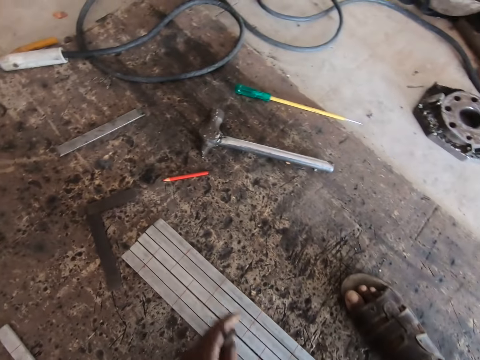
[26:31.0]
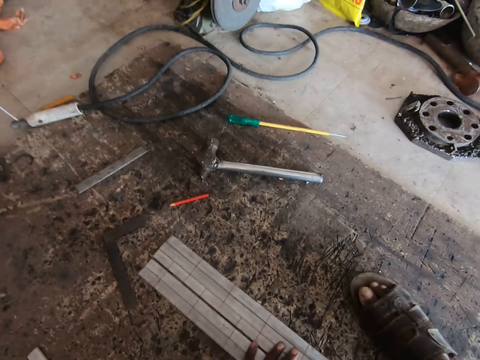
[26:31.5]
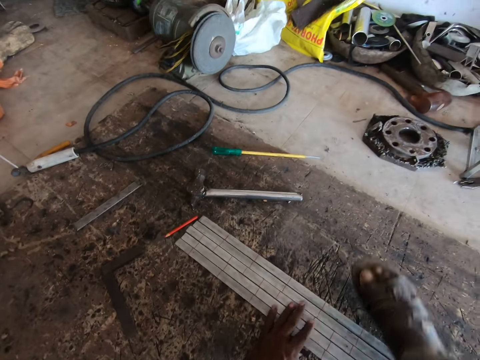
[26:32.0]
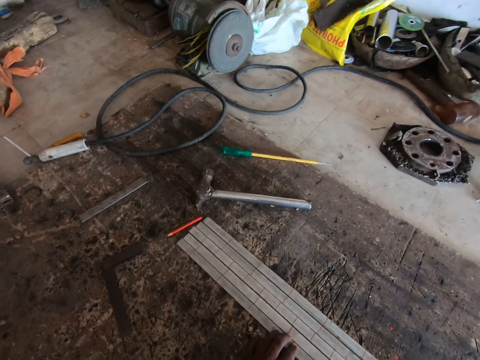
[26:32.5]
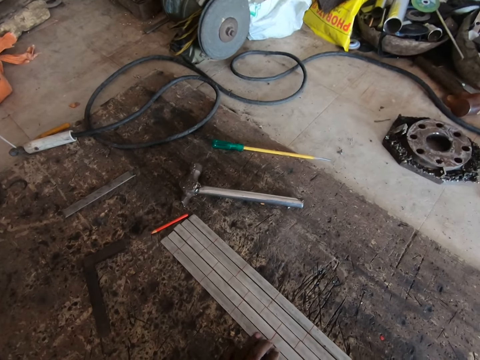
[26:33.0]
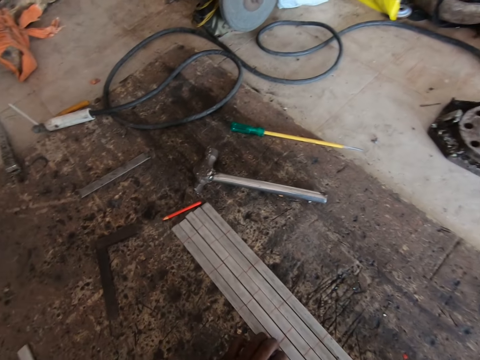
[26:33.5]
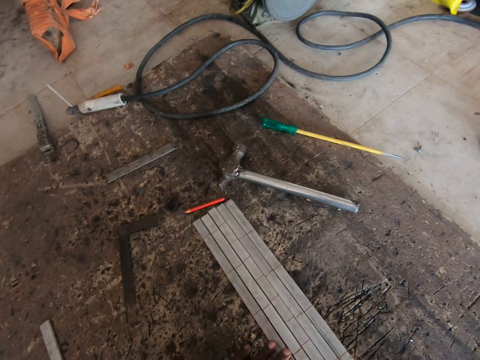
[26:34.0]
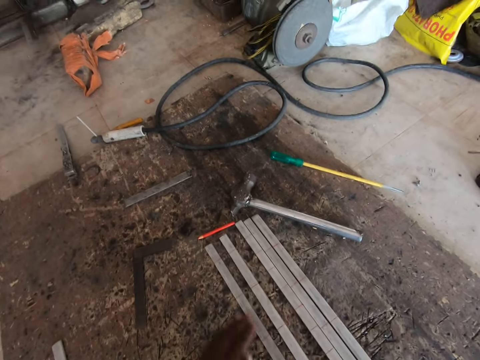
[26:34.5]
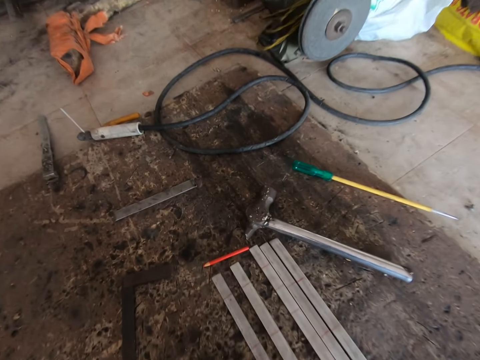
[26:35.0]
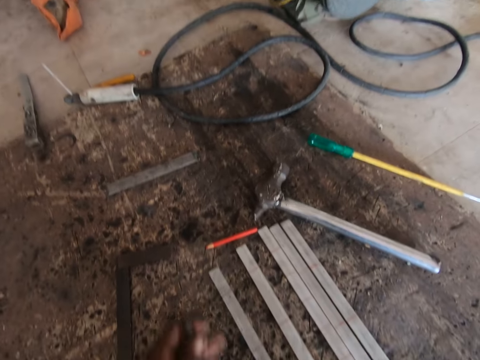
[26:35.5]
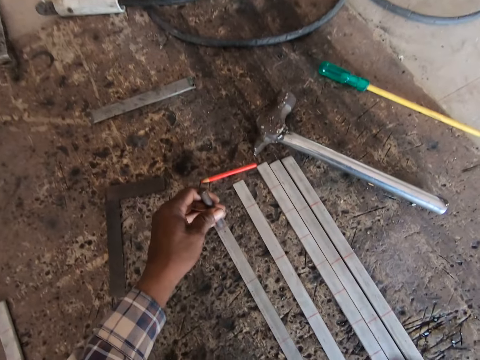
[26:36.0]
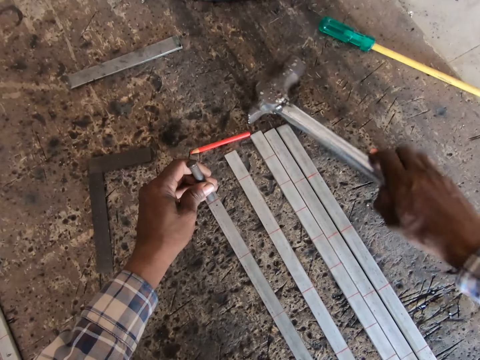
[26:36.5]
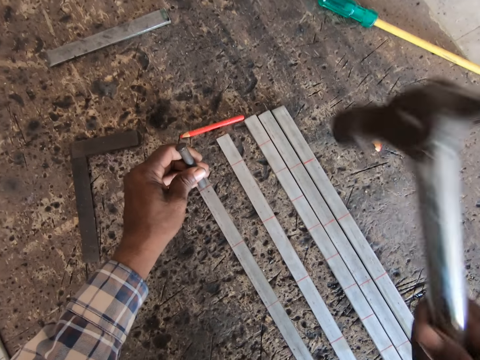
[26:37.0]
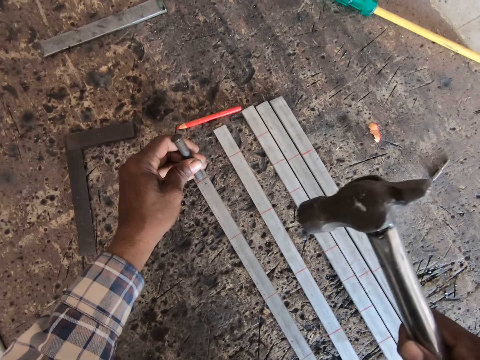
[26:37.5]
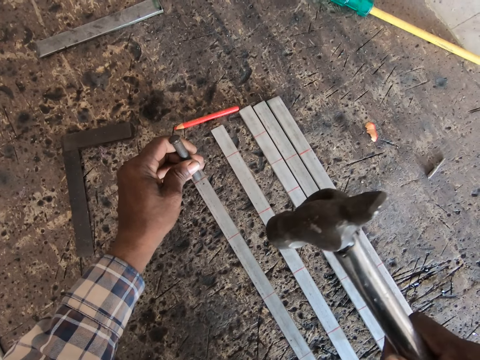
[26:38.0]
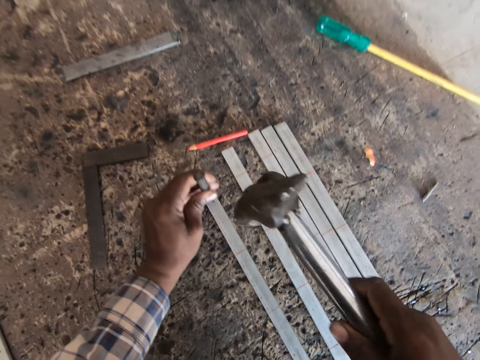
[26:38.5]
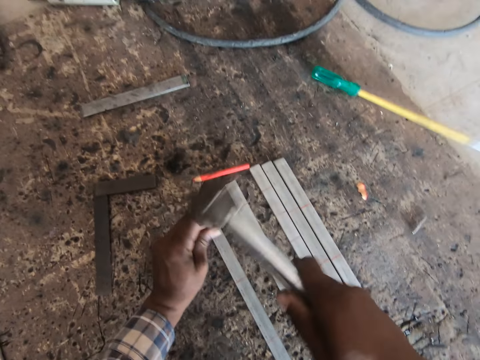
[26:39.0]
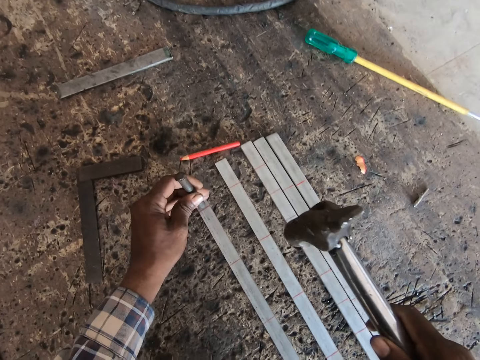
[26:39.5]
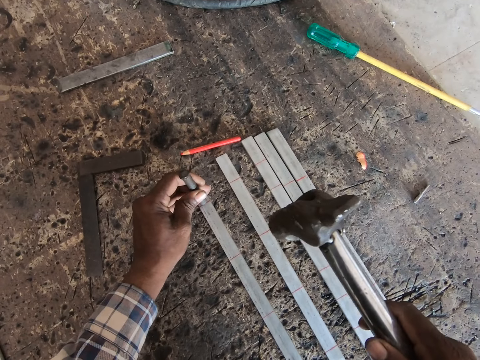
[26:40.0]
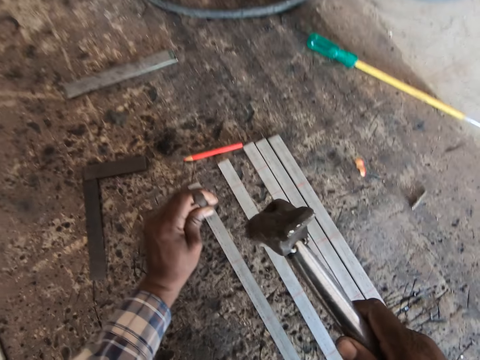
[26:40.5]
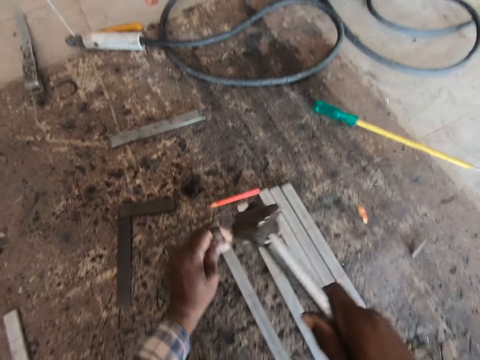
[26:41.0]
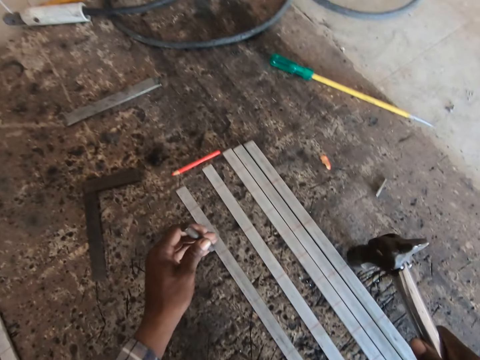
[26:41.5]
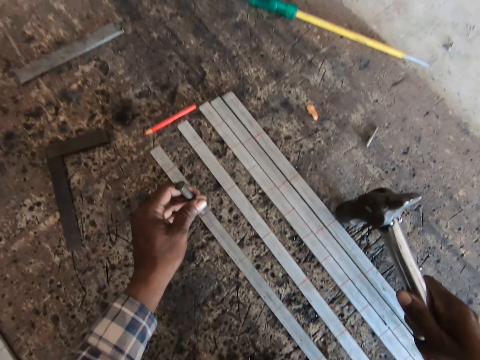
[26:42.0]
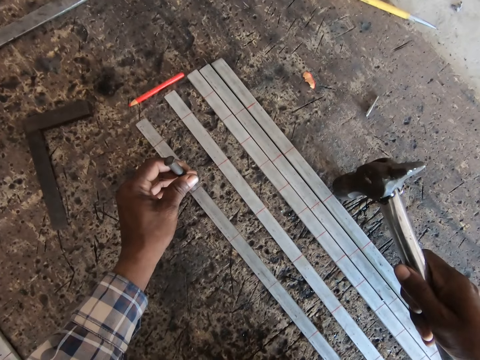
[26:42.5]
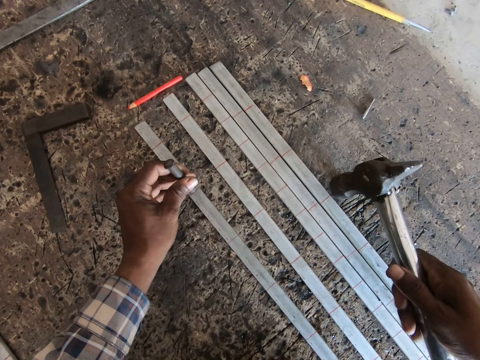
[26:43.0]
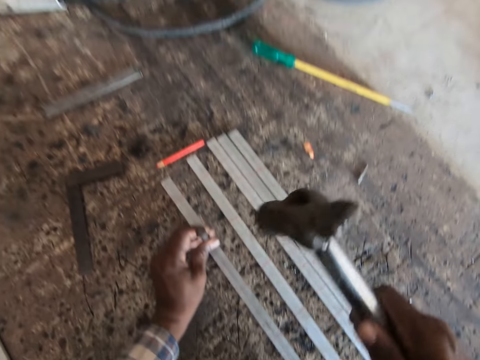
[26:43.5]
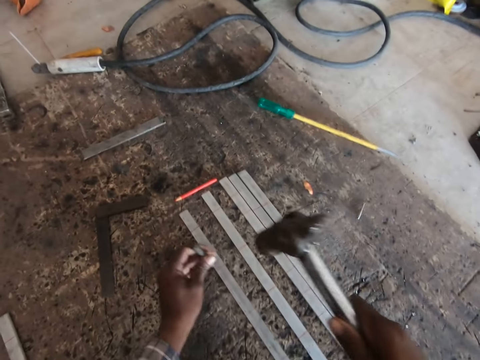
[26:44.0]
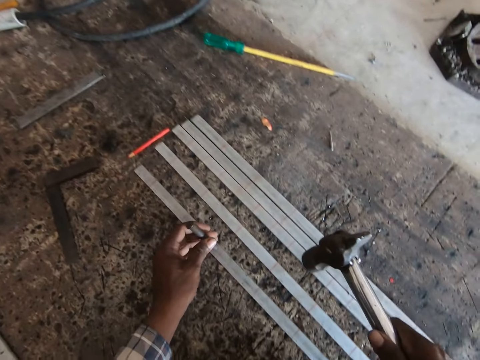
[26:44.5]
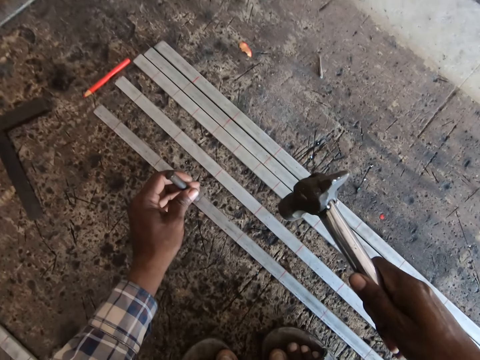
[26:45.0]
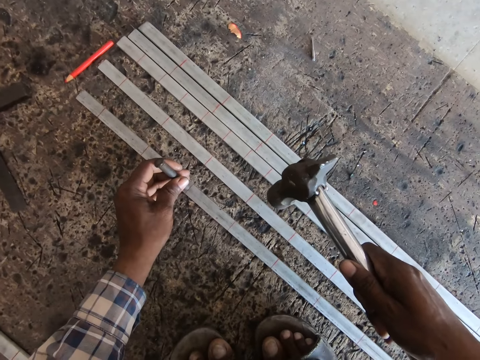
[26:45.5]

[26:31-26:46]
The camera wearer adjusts the metal bars on the ground with his left hand. He drops the nail on a metal bar with his left hand. He picks the hammer from the ground with his right hand. He hits the nail in his left hand on the metal bar with the hammer in his right hand. He picks the nail from the metal bar on the ground with his left hand. He drops the nail on the metal bar with his left hand. He hits the nail in his left hand on the metal bar with the hammer in his right hand. He picks the nail from the metal bar on the ground with his left hand. He drops the nail on the metal bar with his left hand.

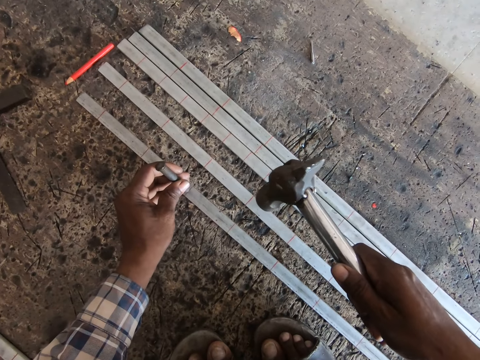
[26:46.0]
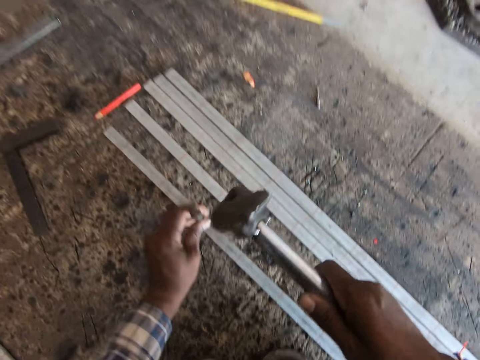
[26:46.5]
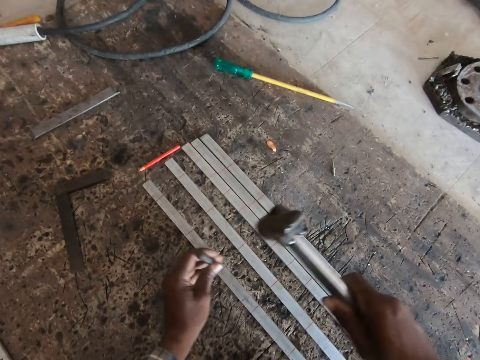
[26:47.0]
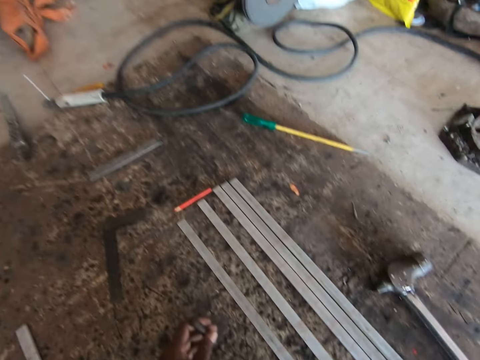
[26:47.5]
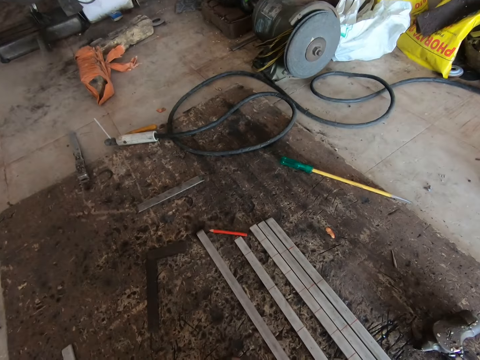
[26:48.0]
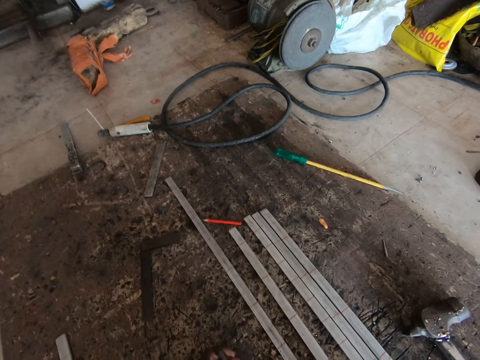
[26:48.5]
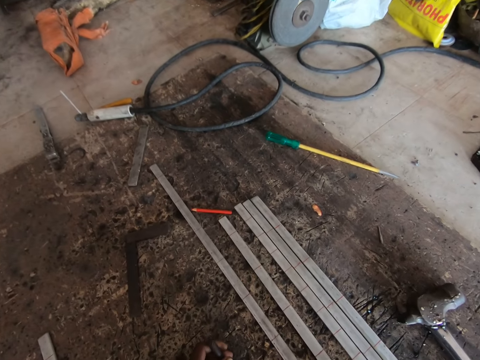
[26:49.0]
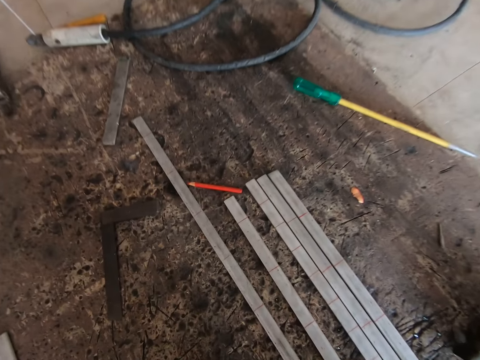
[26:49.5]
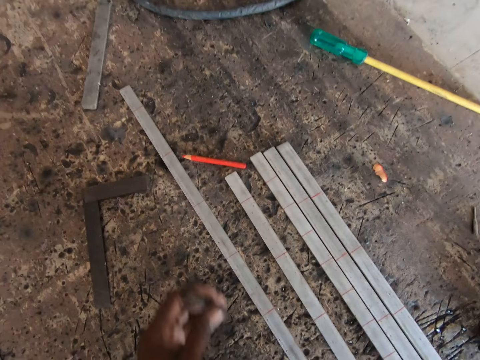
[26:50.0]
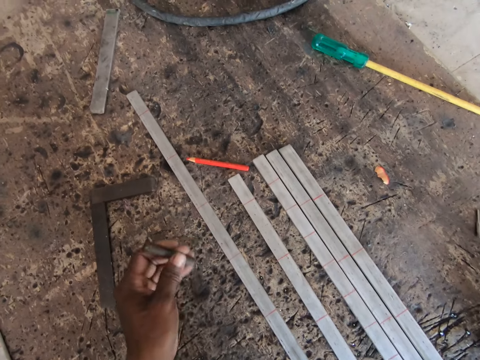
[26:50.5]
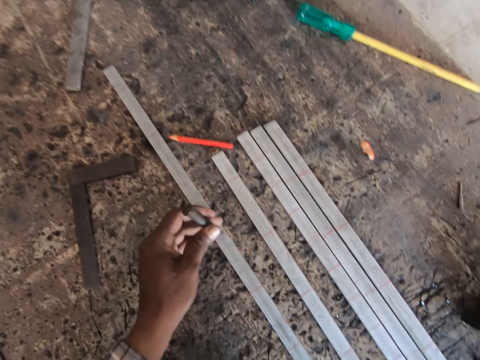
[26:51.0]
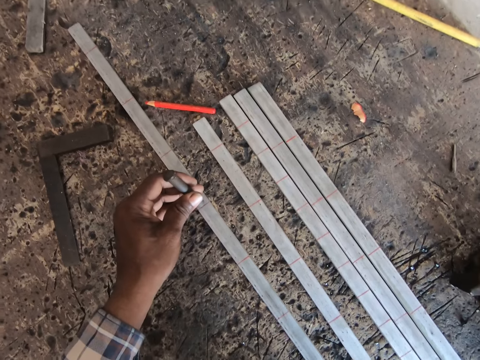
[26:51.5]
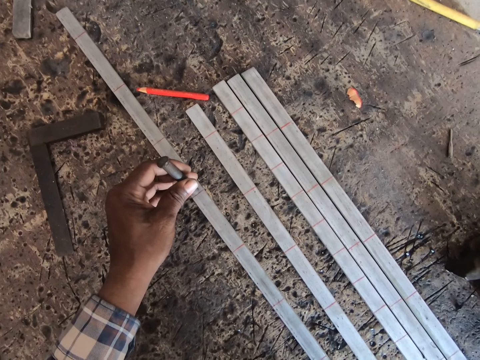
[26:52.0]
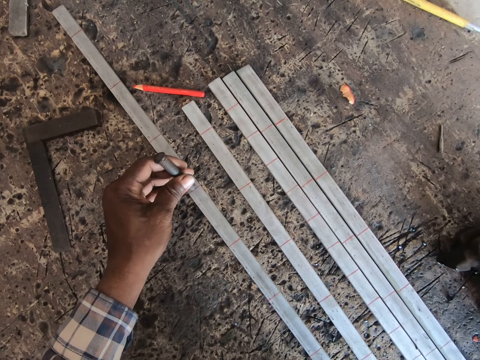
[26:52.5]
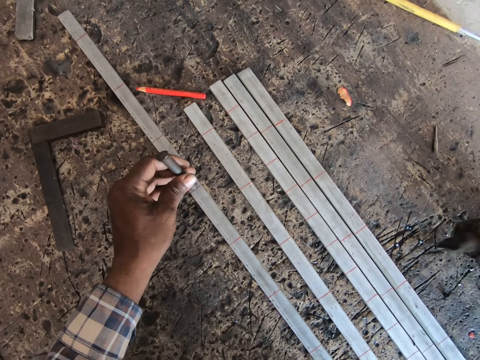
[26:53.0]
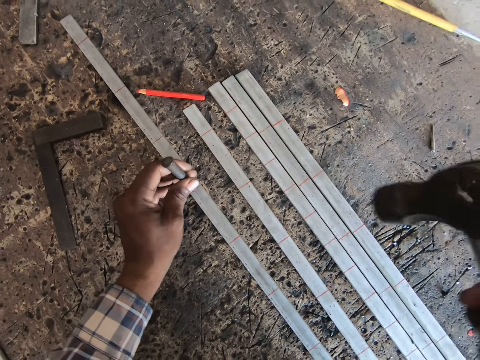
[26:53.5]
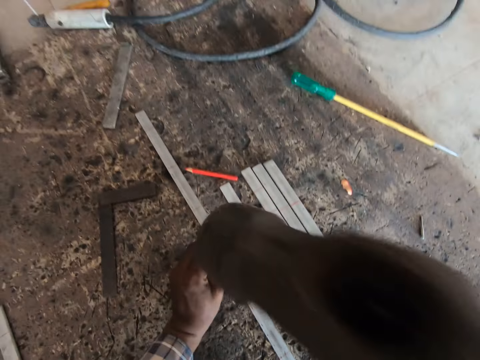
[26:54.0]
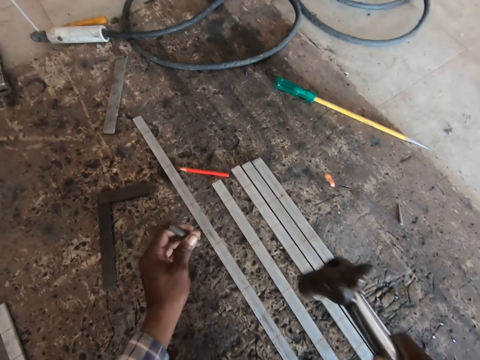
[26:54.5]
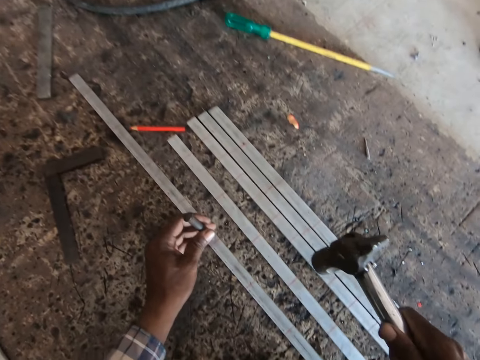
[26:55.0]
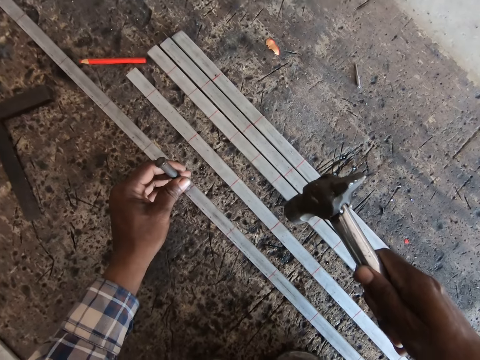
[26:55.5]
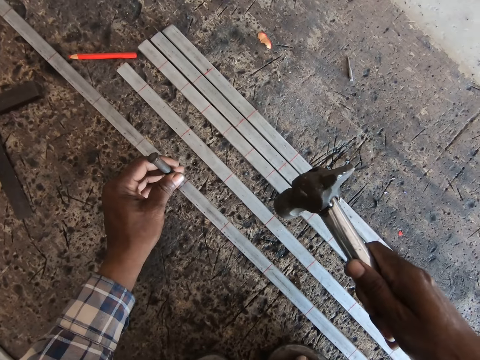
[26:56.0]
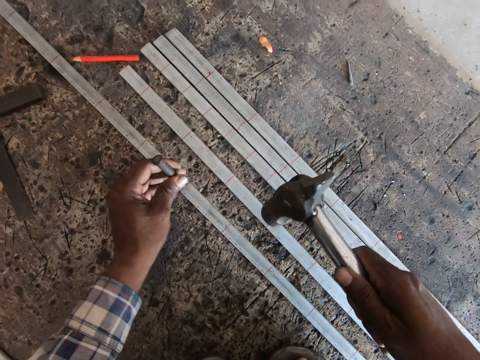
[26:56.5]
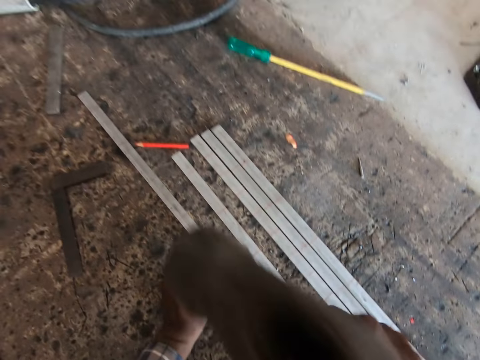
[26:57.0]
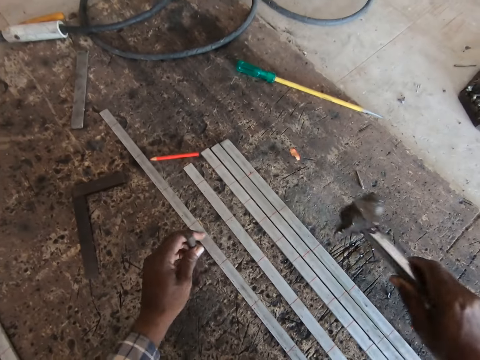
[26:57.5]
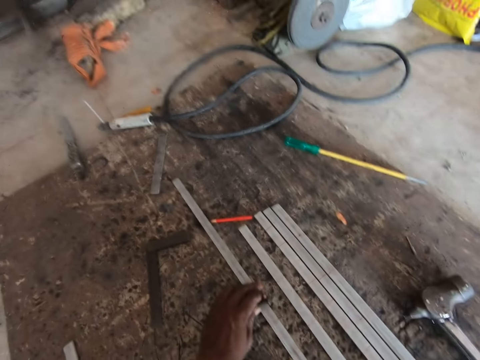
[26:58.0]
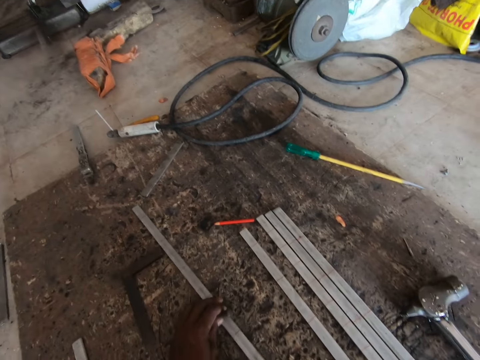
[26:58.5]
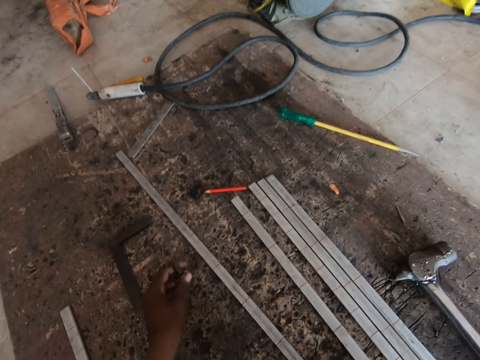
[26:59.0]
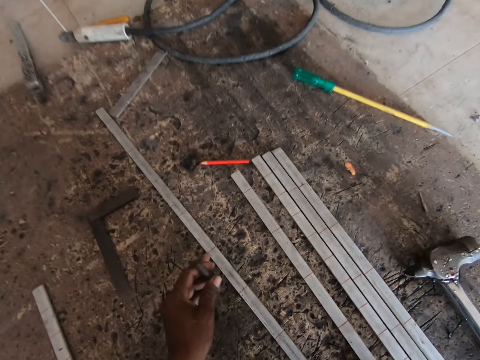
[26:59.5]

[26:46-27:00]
The camera wearer hits the nail in his left hand on the metal bar with the hammer in his right hand. He picks the nail from the metal bar on the ground with his left hand. He drops the hammer on the ground with his right hand. He adjusts the metal bar on the ground with his right hand. He drops the nail on the metal bar with his left hand. He picks the hammer from the ground with his right hand. He hits the nail in his left hand on the metal bar with the hammer in his right hand. He picks the nail from the metal bar on the ground with his left hand. He drops the nail on the metal bar with his left hand. He hits the nail in his left hand on the metal bar with the hammer in his right hand. He drops the hammer on the ground with his right hand. He adjusts the metal bar on the ground with his right hand.
